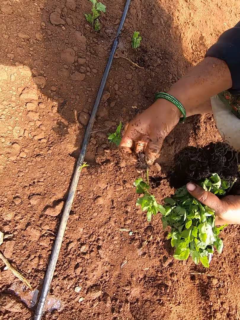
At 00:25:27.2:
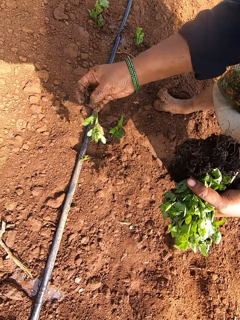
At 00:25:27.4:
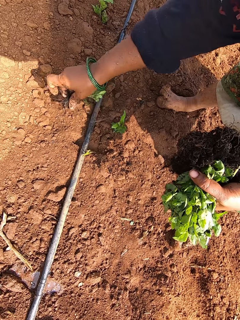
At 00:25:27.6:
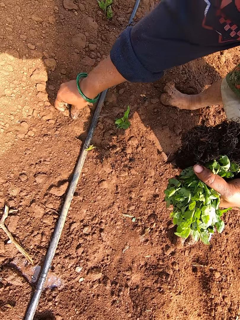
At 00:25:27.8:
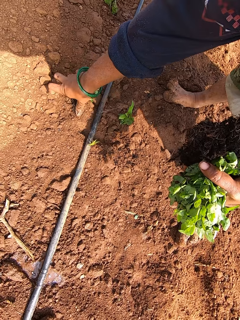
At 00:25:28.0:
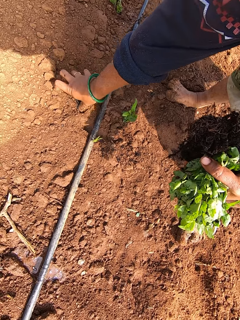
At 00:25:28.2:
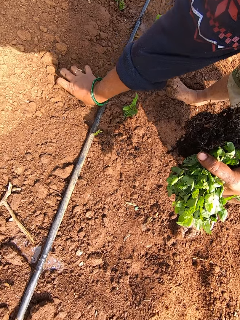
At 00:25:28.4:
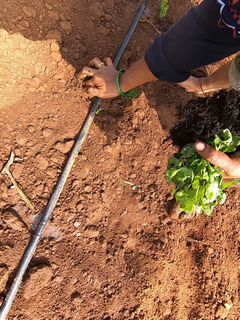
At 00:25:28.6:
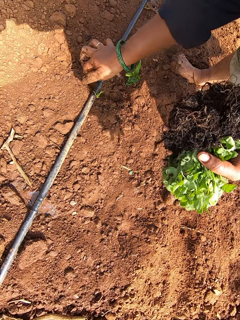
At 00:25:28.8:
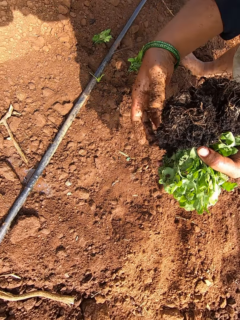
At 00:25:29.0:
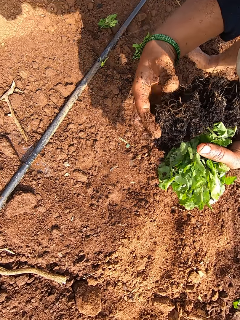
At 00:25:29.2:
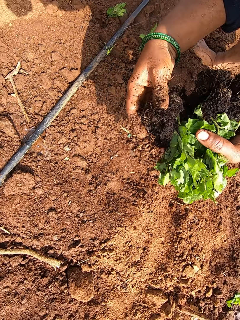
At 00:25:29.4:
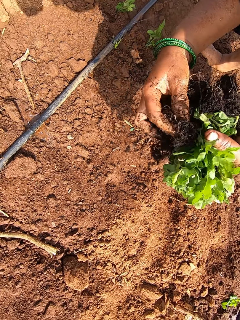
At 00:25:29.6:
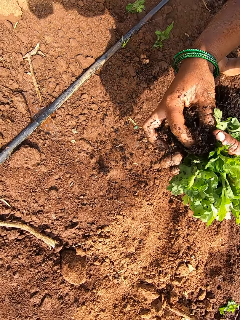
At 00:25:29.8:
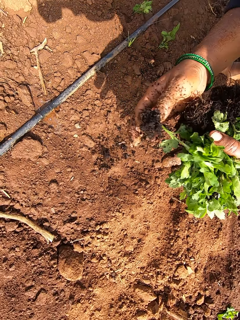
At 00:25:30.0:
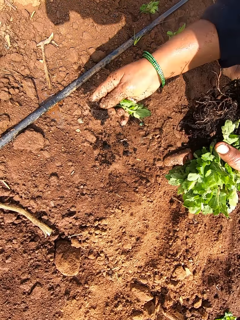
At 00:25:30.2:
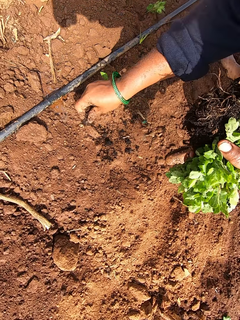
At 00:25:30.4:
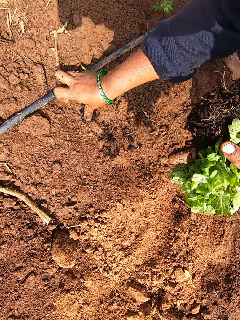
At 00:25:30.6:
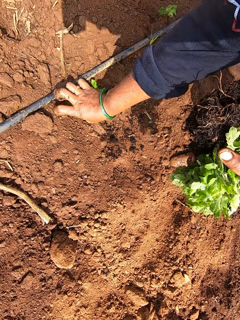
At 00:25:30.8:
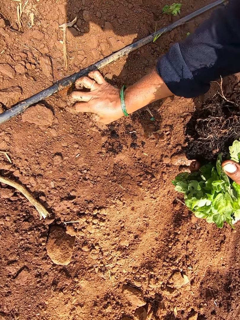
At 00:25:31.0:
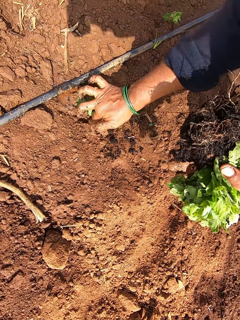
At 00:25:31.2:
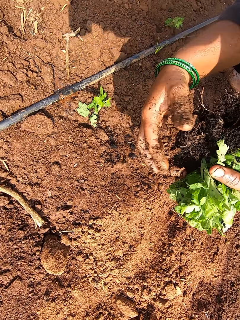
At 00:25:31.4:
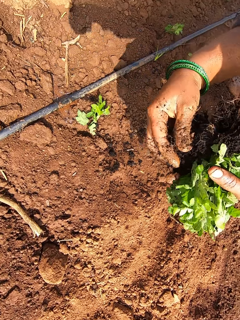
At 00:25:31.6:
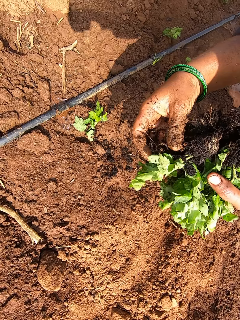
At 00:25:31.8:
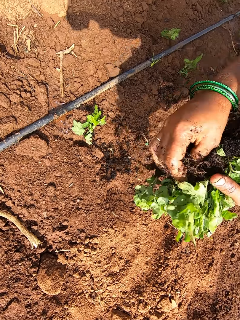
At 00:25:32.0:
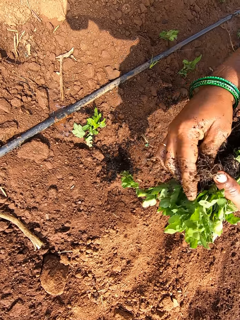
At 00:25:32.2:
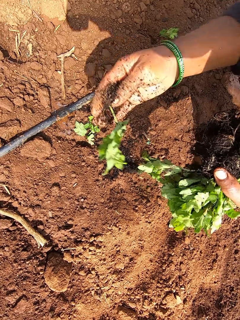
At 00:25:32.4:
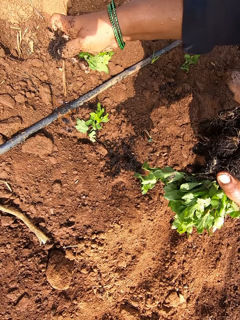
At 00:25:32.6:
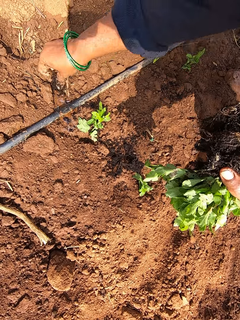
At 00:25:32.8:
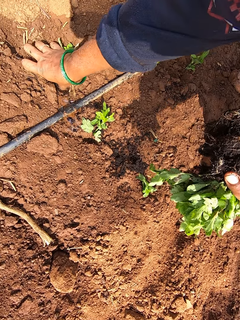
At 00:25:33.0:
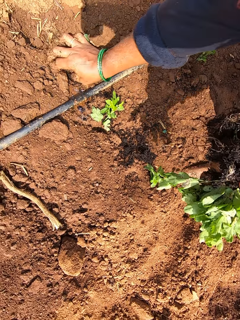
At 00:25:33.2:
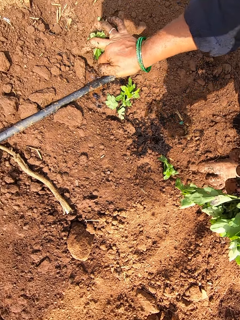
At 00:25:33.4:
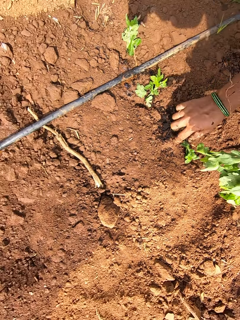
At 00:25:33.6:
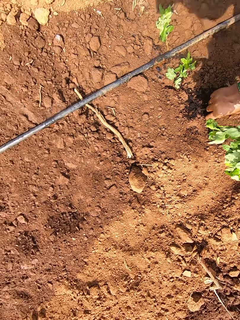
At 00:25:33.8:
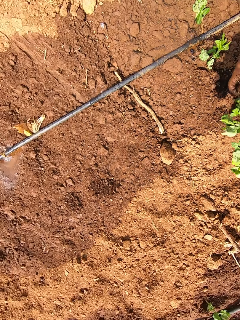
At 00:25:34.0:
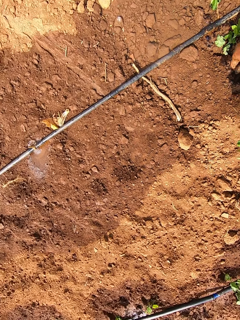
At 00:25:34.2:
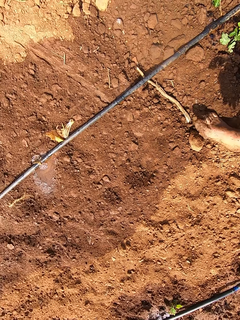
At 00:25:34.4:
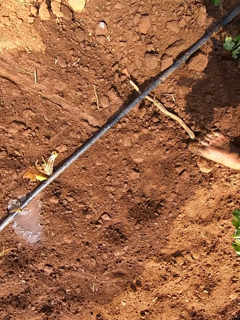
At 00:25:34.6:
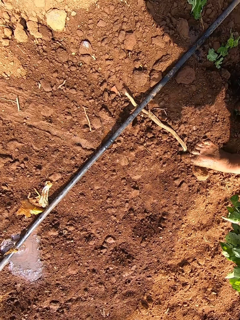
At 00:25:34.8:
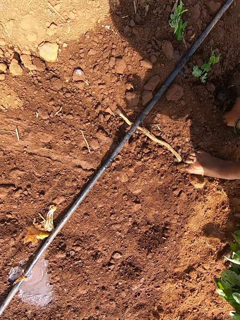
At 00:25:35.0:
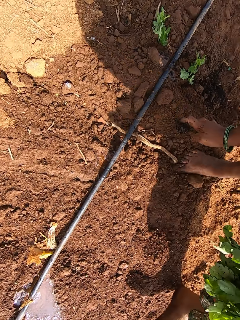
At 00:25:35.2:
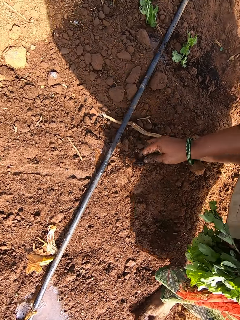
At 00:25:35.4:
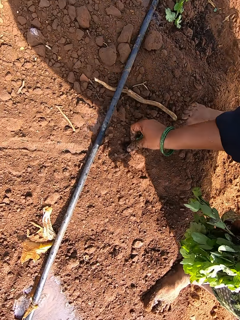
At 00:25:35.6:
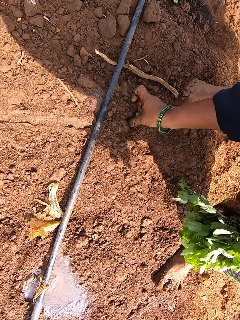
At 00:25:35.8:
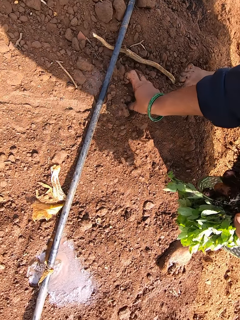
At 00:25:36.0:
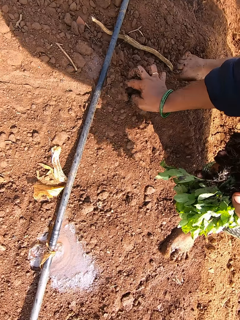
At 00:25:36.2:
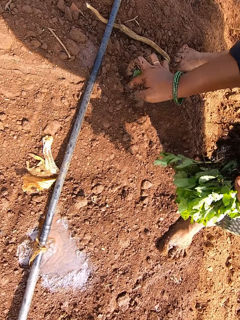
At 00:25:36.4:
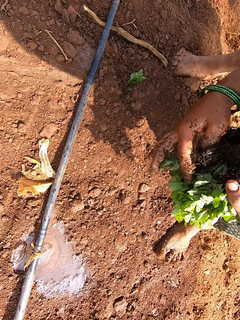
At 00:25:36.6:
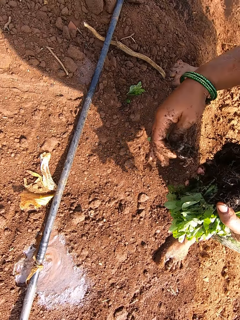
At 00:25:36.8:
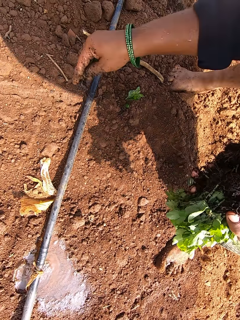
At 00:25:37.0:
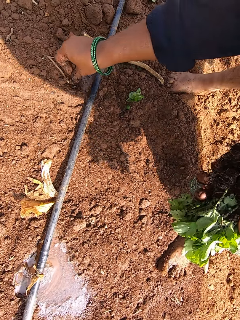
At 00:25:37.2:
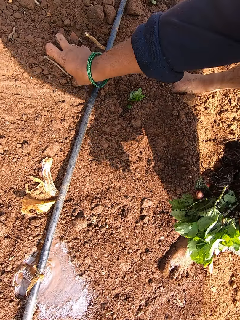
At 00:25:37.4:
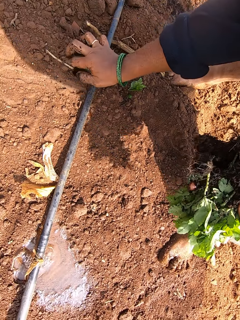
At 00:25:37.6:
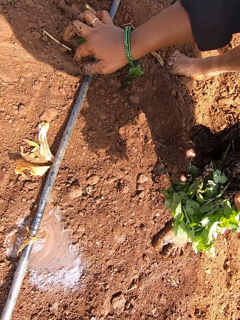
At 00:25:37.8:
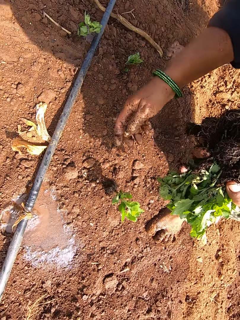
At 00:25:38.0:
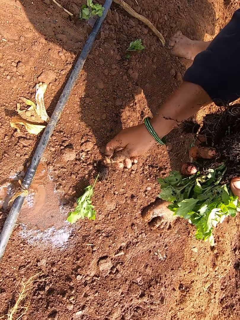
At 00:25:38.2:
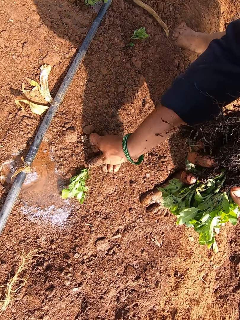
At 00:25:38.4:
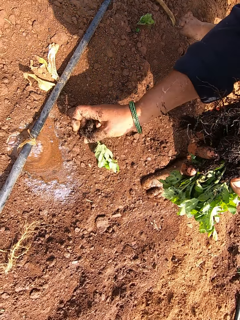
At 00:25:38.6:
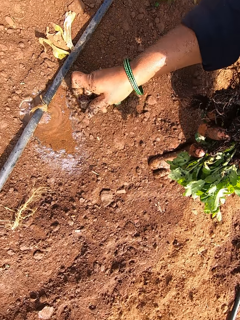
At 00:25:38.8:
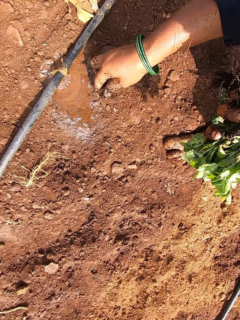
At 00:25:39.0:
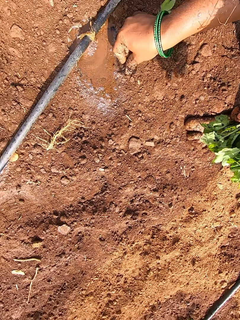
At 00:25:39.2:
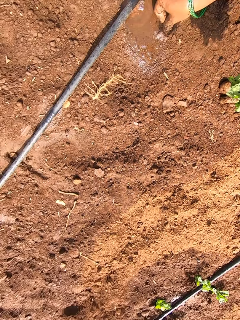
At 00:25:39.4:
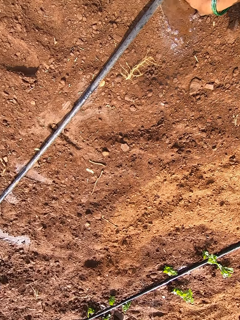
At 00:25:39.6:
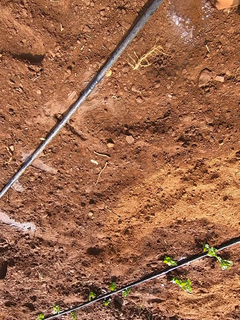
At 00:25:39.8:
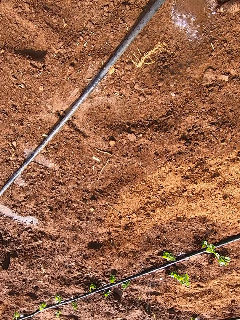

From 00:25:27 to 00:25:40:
The camera wearer picks a seedling from her left hand with her right hand. She plants the seedling on the field with her right hand. She picks a seedling from her left hand with her right hand. She plants the seedling on the field with her right hand. She picks a seedling from her left hand with her right hand. She plants the seedling on the field with her right hand. She picks a seedling from her left hand with her right hand. She plants the seedling on the field with her right hand. She picks a seedling from her left hand with her right hand. She plants the seedling on the field with her right hand. She picks a seedling from the ground with her right hand. She plants the seedling on the field with her right hand.

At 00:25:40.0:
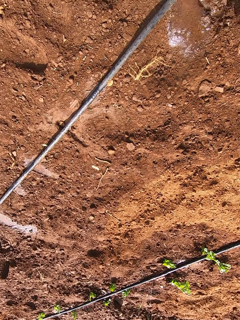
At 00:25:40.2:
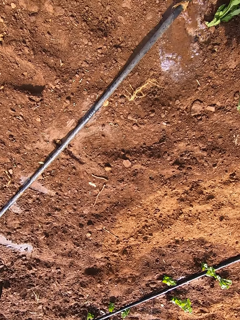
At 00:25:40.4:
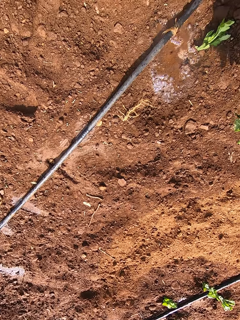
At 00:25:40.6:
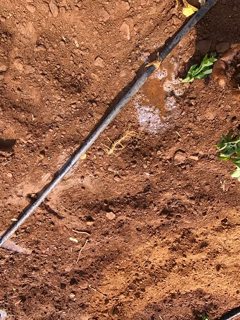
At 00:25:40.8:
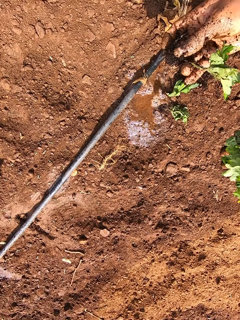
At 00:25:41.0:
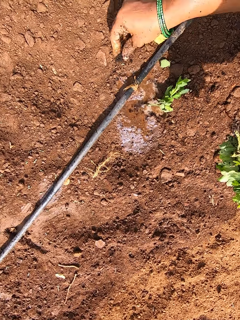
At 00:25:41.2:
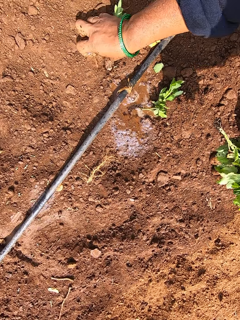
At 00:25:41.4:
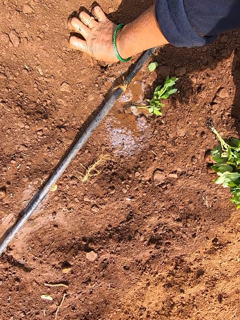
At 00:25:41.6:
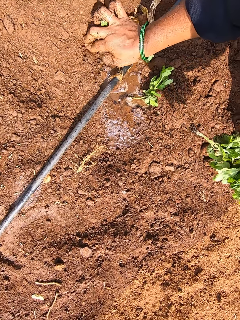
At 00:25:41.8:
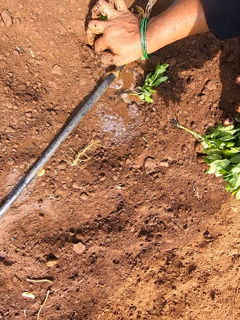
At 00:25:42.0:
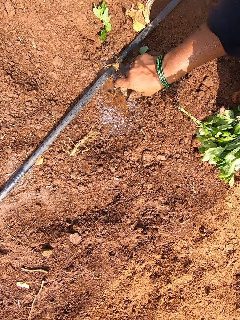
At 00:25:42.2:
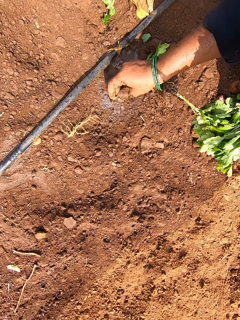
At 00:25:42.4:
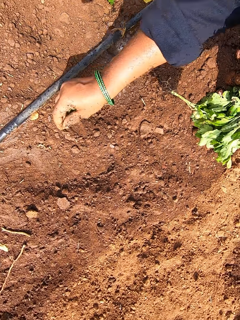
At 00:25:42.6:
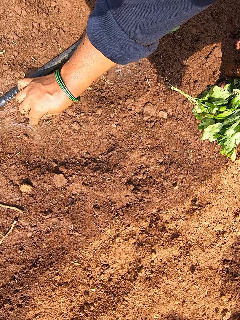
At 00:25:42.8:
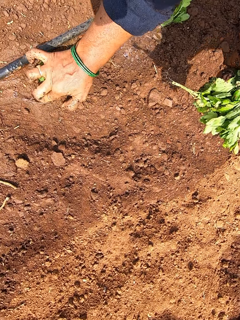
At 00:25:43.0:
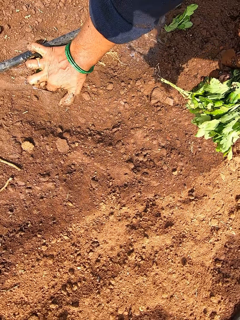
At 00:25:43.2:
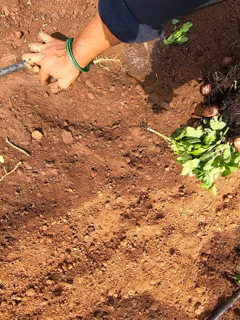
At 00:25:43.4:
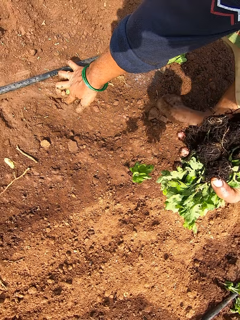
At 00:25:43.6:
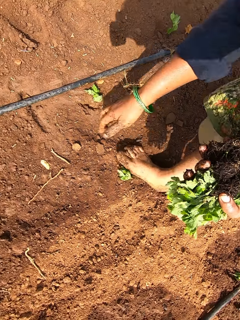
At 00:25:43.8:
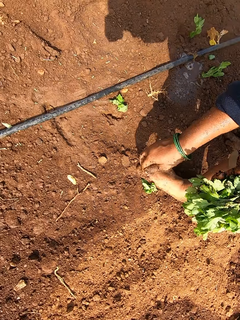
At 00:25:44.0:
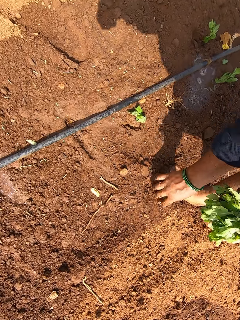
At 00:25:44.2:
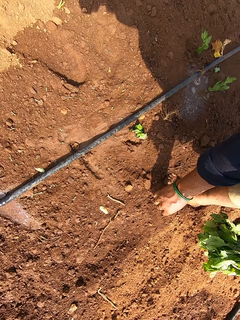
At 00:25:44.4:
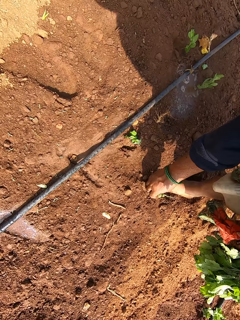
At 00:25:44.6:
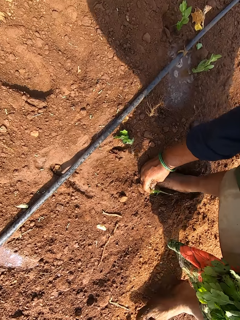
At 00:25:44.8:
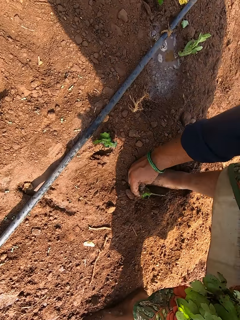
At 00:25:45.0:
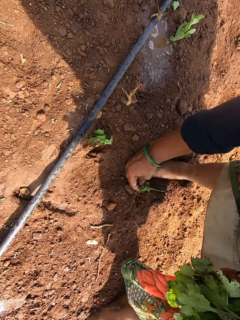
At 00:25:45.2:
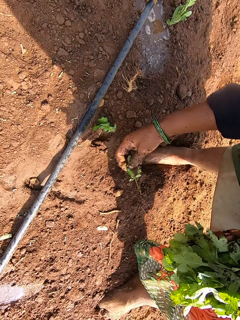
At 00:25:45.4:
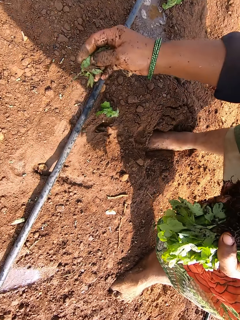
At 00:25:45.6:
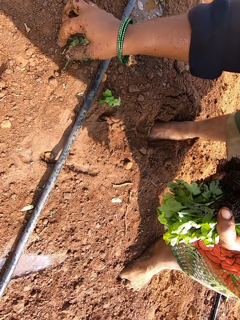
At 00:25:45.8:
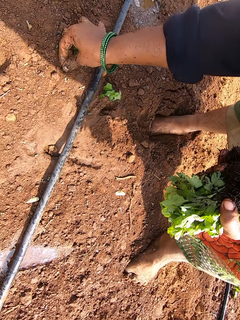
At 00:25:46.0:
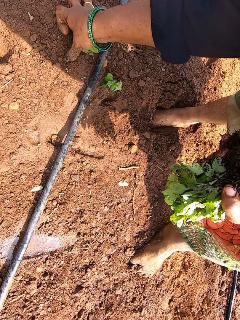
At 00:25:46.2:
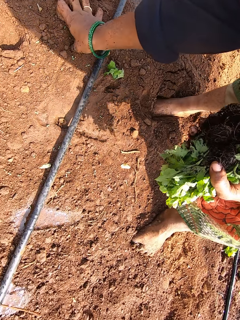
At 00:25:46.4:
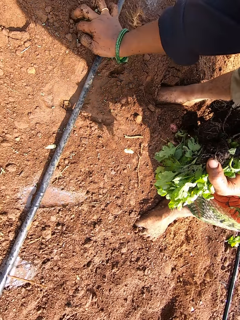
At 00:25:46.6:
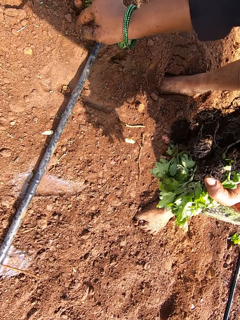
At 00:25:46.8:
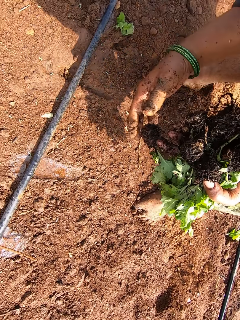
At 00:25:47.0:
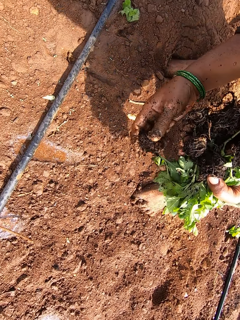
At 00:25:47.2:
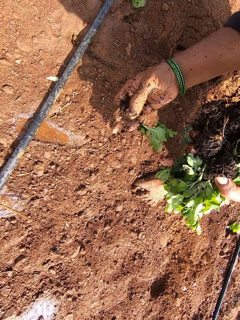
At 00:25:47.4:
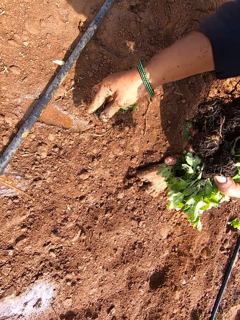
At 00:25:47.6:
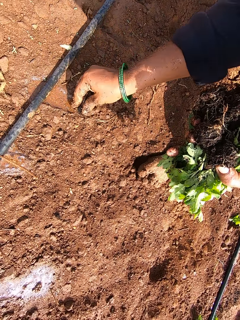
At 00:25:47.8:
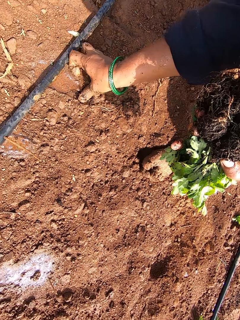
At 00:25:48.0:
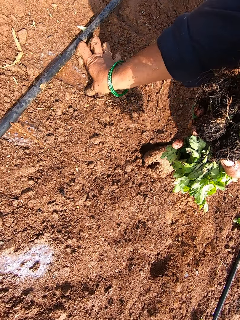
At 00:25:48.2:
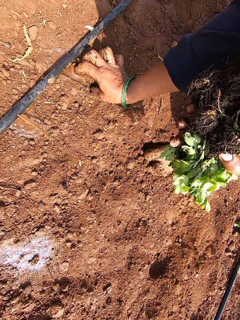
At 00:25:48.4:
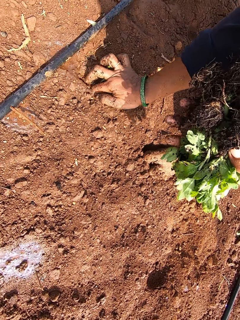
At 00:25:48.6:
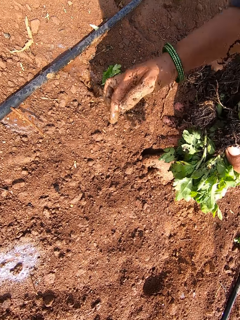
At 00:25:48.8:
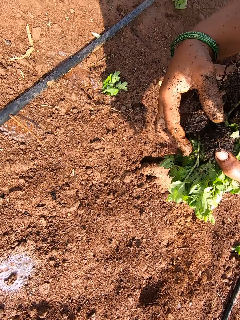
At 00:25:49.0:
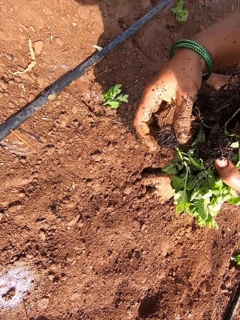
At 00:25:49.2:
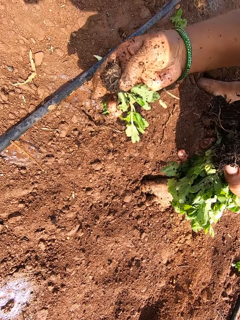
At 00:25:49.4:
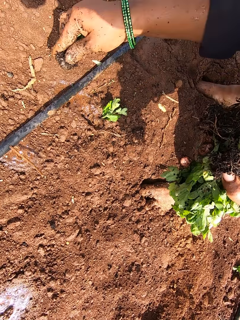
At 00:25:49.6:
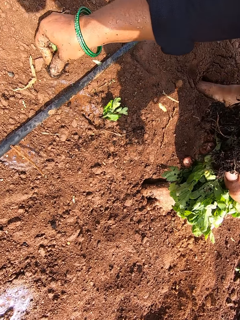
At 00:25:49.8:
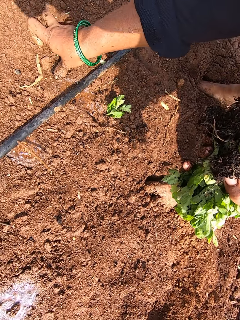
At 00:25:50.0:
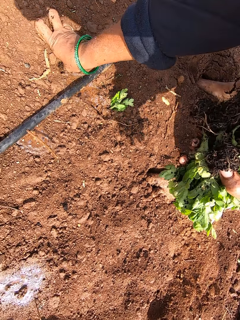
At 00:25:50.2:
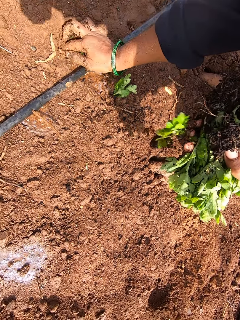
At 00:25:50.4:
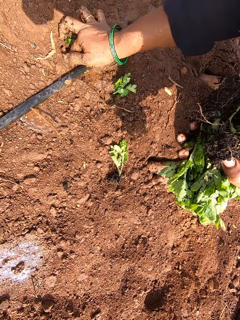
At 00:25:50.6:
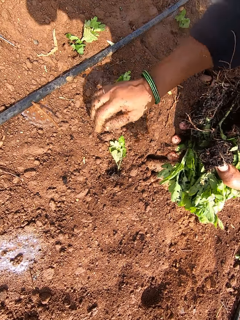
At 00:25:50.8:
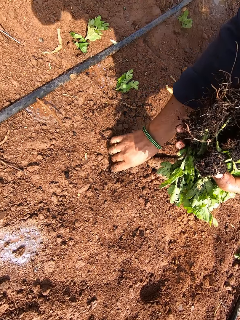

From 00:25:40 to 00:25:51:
The camera wearer picks a seedling from her left hand with her right hand. She plants the seedling on the field with her right hand. She picks a seedling from the ground with her right hand. She plants the seedling on the field with her right hand. She picks a seedling from the ground with her right hand. She plants the seedling on the field with her right hand. She picks a seedling from her left hand with her right hand. She plants the seedling on the field with her right hand. She picks a seedling from her left hand with her right hand. She plants the seedling on the field with her right hand.
